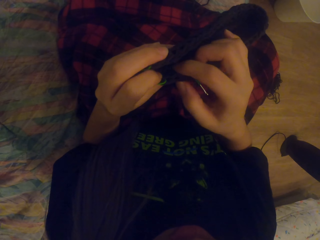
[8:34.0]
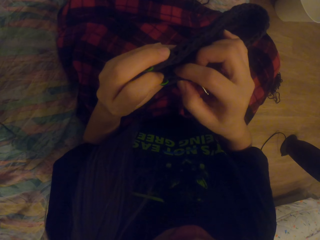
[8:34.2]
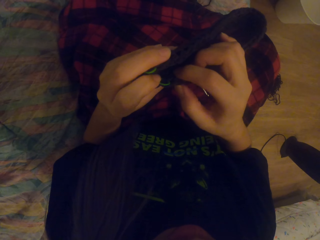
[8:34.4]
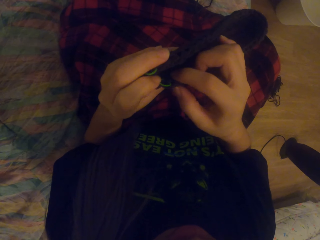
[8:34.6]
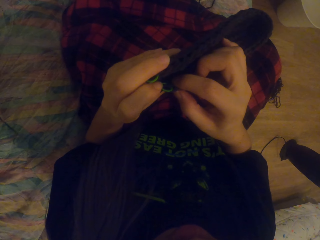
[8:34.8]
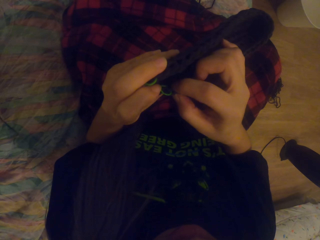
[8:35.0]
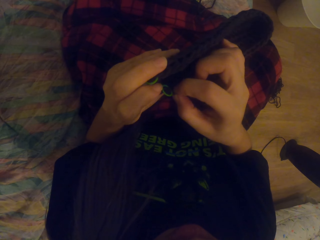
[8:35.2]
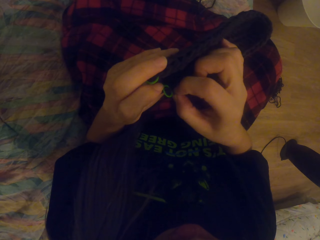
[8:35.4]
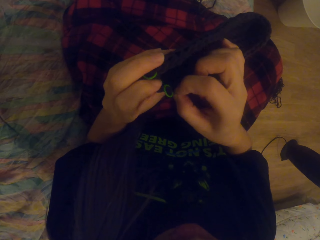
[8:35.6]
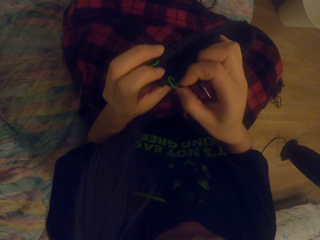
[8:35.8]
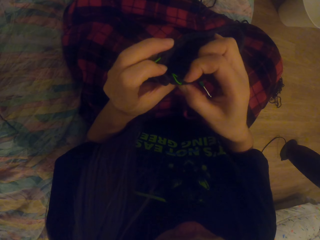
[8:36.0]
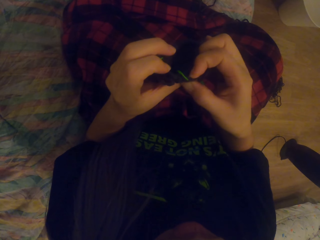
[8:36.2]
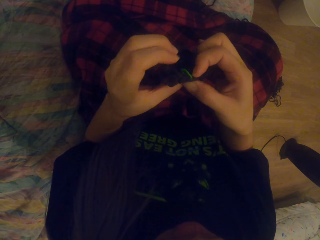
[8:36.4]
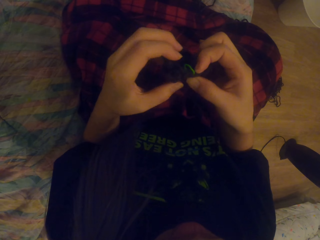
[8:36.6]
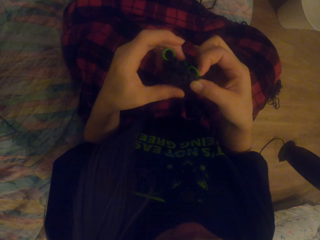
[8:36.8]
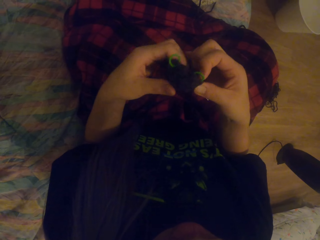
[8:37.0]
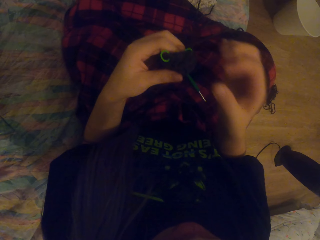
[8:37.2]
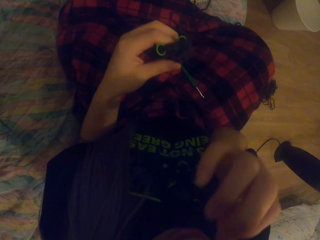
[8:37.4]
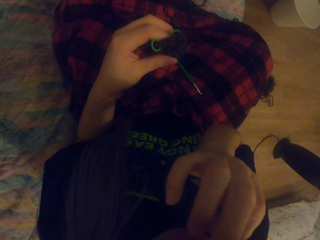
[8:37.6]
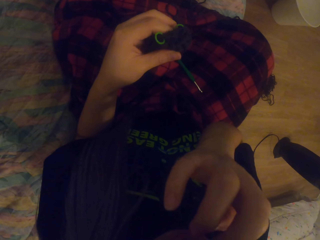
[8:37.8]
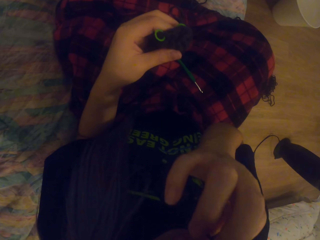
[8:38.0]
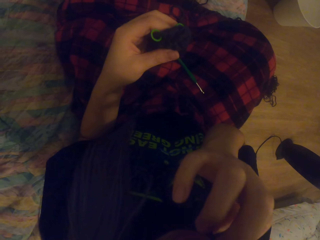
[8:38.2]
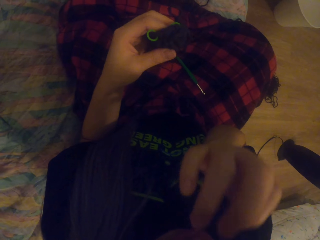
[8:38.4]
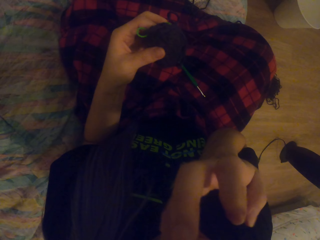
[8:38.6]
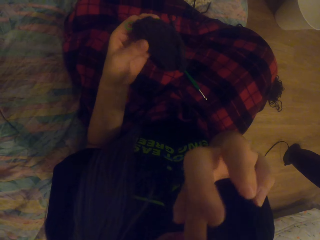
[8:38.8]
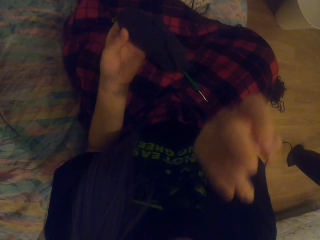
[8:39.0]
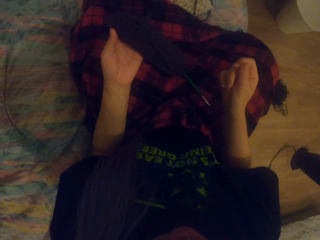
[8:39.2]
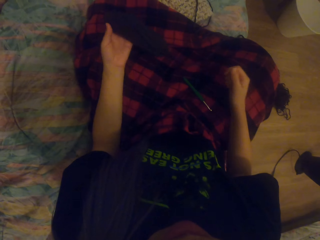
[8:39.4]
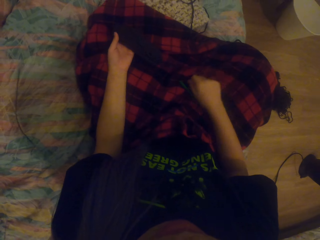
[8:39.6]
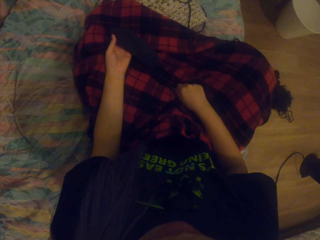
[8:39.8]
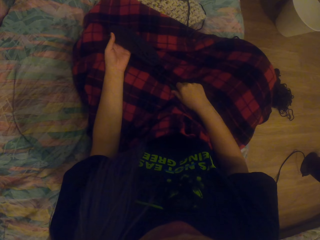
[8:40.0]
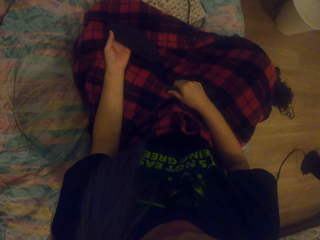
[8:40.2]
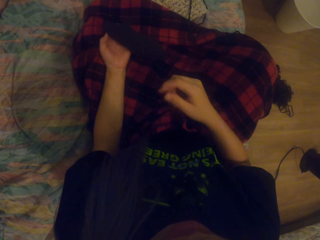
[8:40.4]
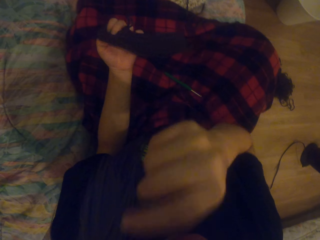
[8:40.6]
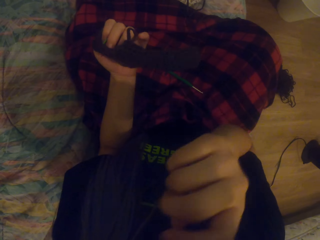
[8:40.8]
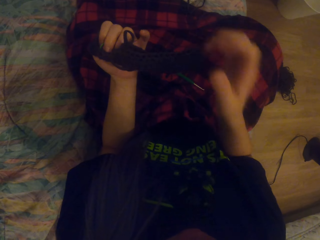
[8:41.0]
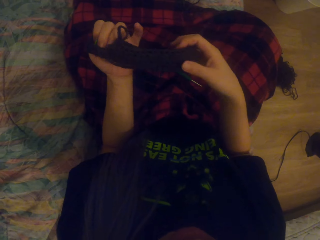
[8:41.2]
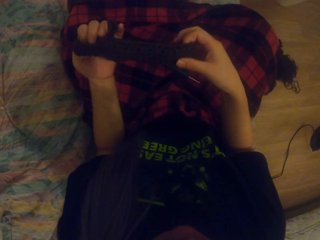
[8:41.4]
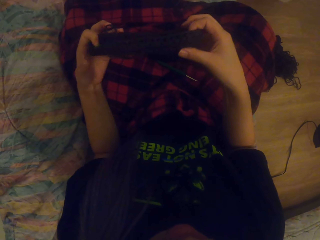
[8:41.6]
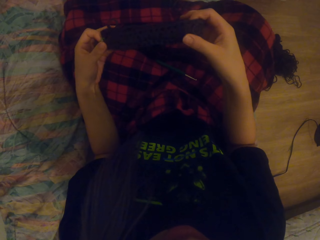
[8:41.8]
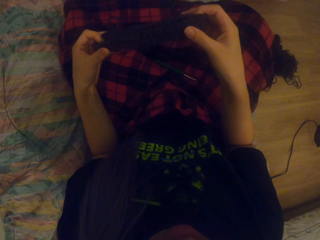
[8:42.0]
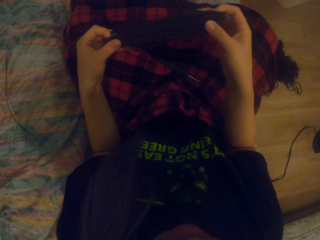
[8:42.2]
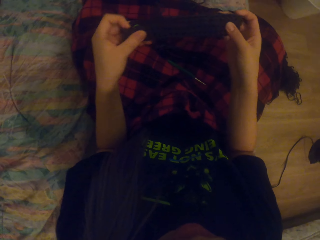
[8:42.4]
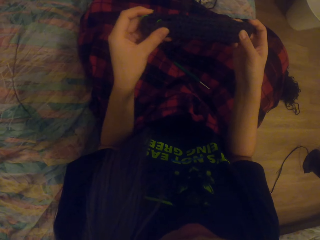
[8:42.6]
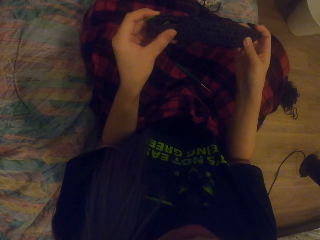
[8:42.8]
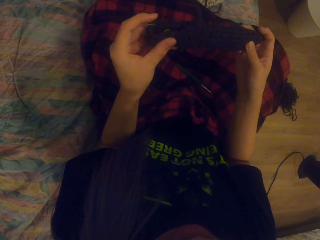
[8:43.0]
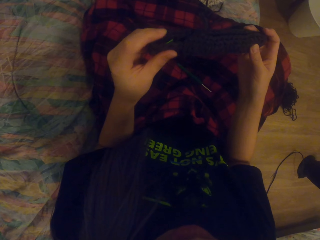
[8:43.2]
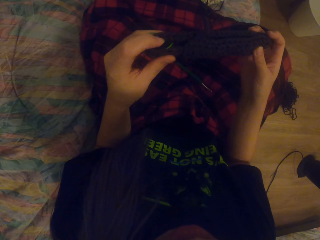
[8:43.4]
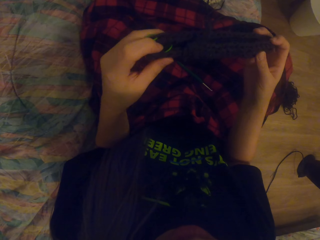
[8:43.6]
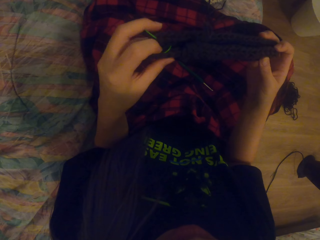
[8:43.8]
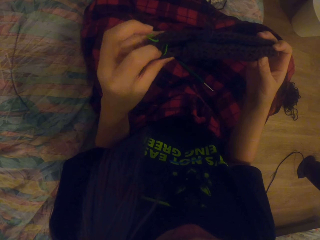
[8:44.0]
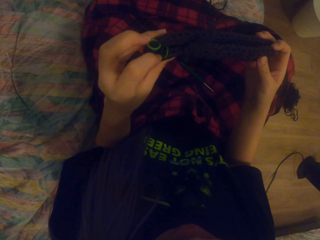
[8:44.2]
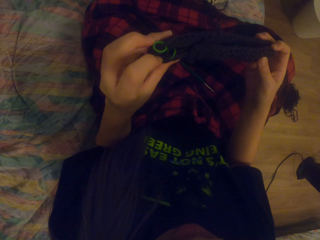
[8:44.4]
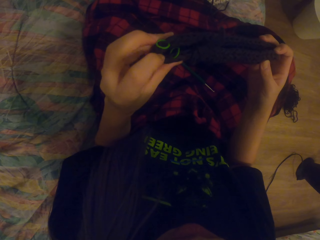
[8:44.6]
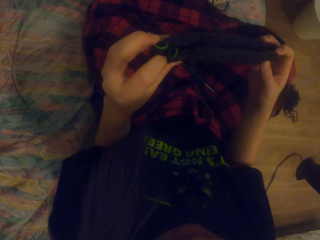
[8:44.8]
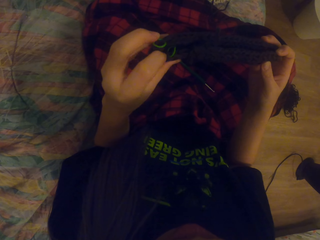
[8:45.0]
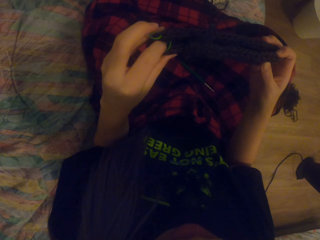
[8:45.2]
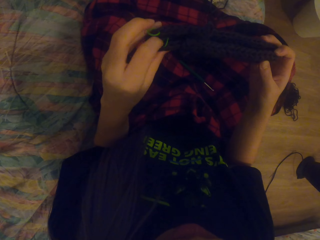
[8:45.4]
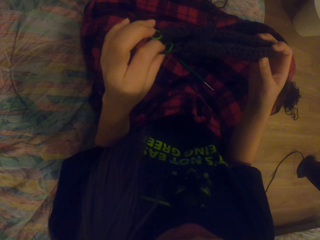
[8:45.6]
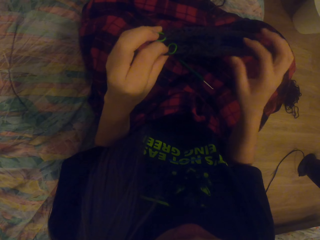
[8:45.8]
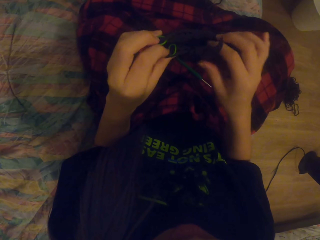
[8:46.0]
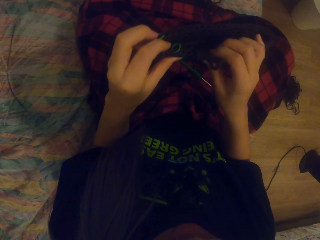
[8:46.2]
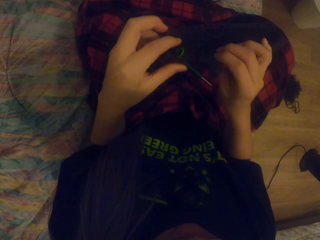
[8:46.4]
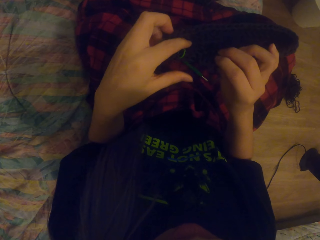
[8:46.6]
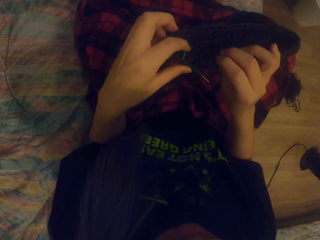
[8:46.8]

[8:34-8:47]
The camera wearer counts the stitches on the crochet. She touches her face. She looks at the crochet.

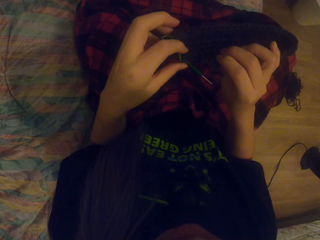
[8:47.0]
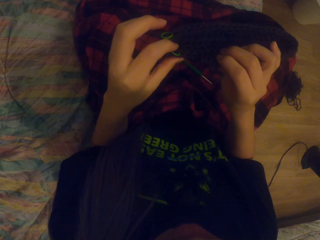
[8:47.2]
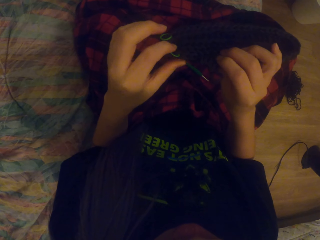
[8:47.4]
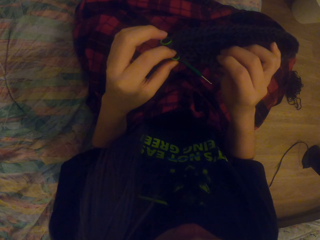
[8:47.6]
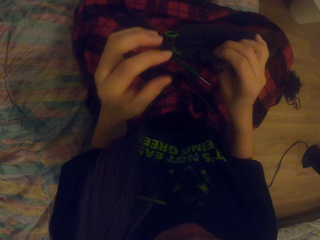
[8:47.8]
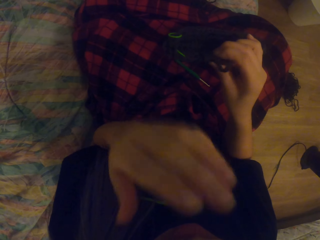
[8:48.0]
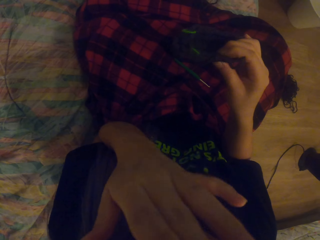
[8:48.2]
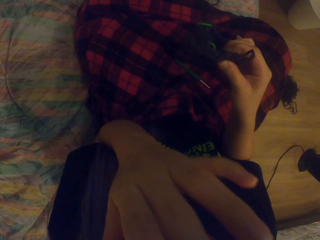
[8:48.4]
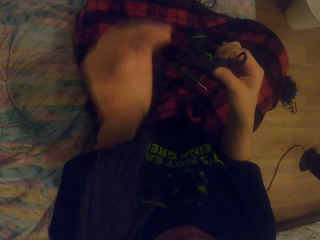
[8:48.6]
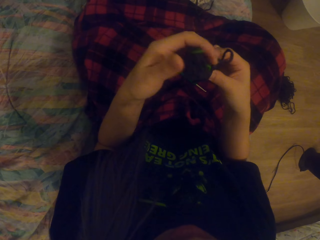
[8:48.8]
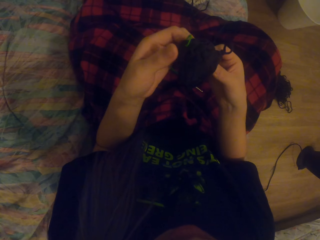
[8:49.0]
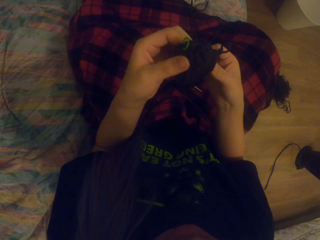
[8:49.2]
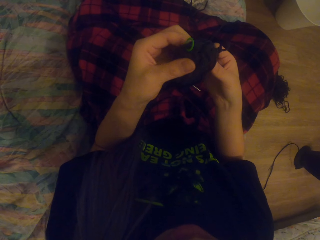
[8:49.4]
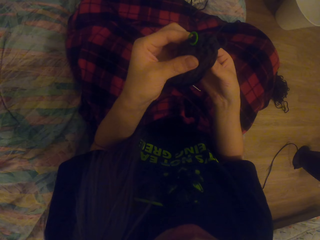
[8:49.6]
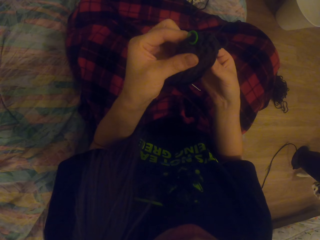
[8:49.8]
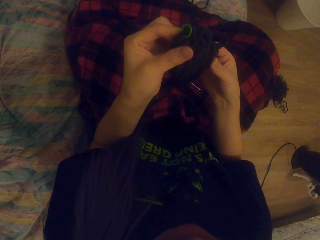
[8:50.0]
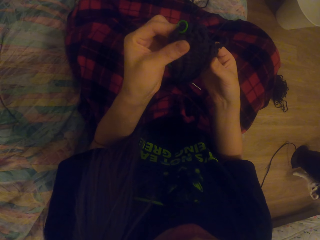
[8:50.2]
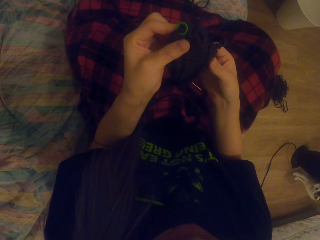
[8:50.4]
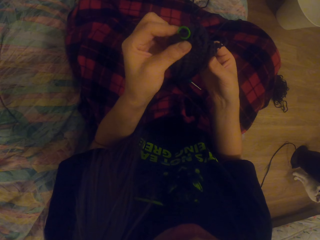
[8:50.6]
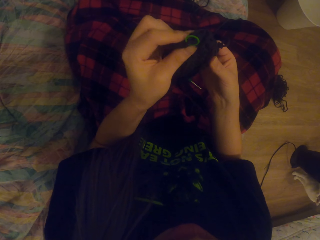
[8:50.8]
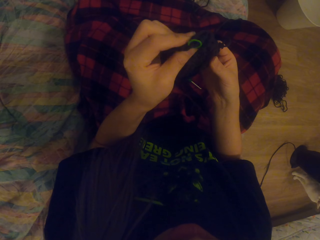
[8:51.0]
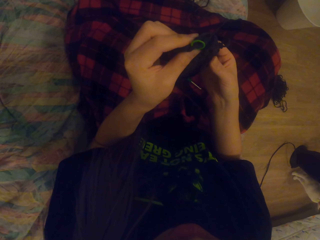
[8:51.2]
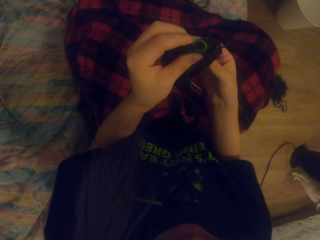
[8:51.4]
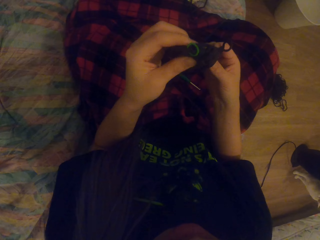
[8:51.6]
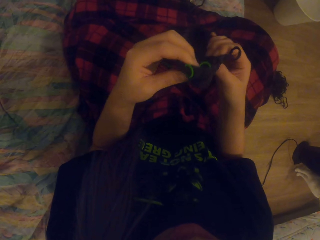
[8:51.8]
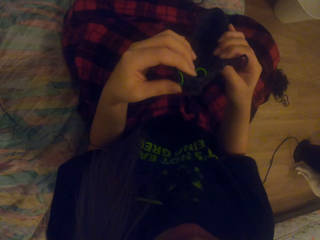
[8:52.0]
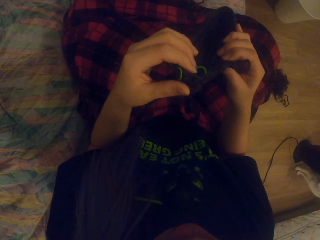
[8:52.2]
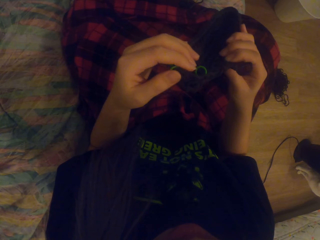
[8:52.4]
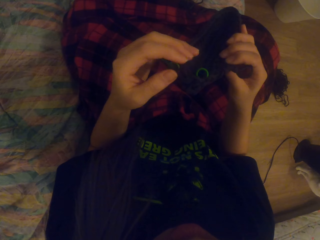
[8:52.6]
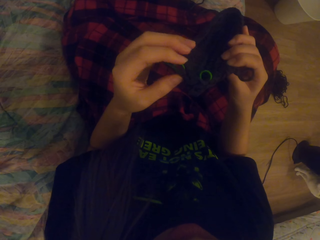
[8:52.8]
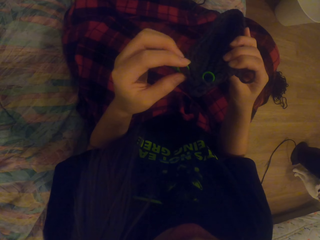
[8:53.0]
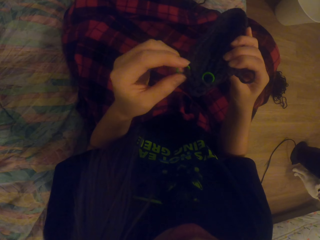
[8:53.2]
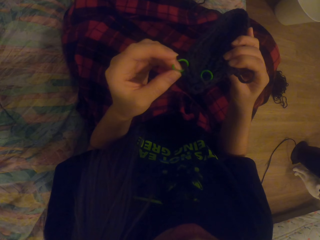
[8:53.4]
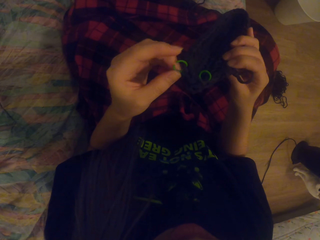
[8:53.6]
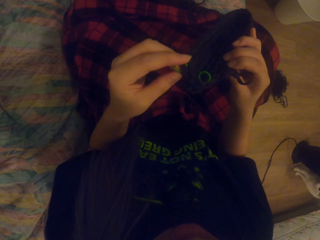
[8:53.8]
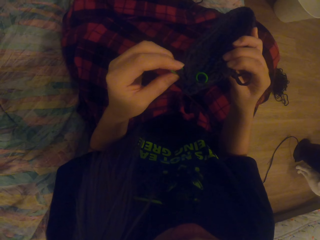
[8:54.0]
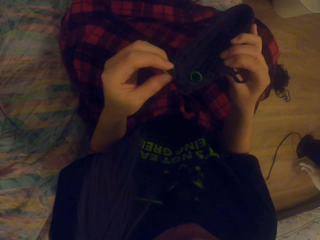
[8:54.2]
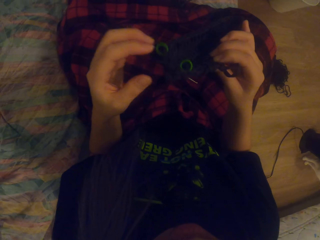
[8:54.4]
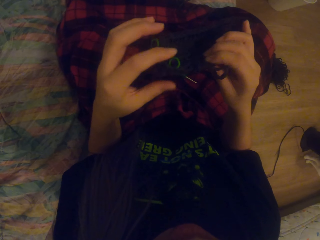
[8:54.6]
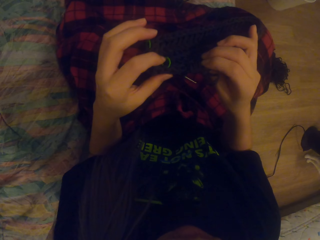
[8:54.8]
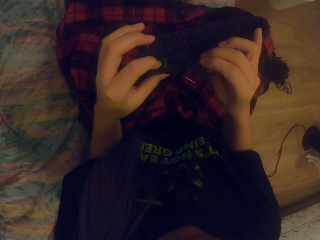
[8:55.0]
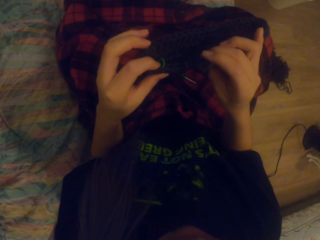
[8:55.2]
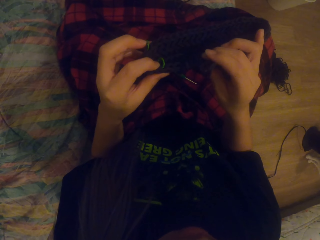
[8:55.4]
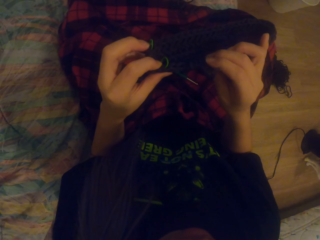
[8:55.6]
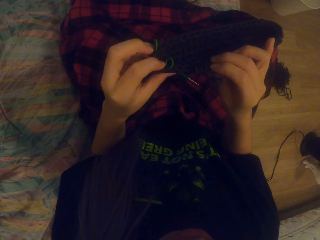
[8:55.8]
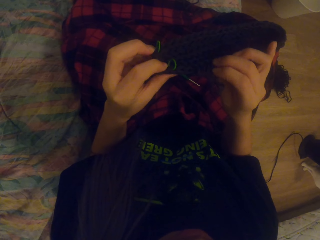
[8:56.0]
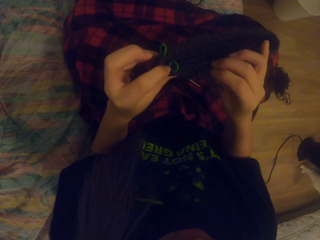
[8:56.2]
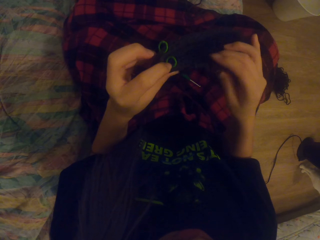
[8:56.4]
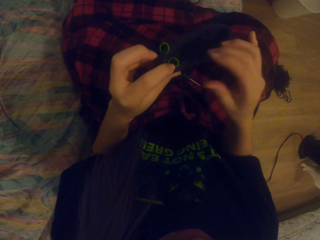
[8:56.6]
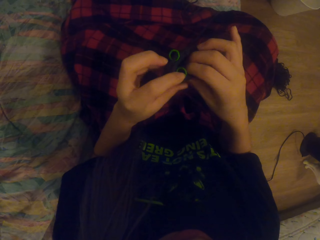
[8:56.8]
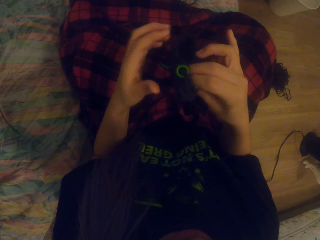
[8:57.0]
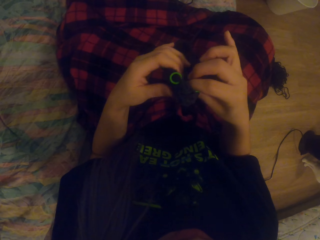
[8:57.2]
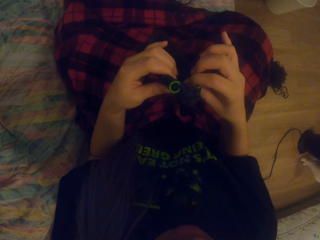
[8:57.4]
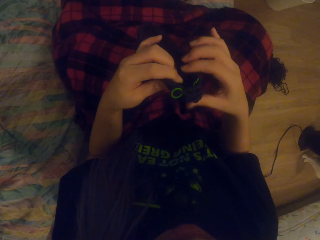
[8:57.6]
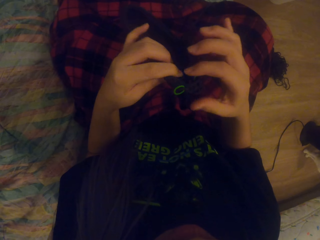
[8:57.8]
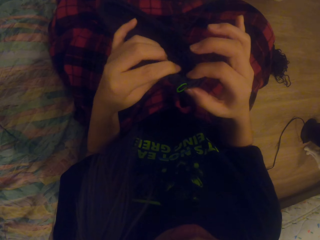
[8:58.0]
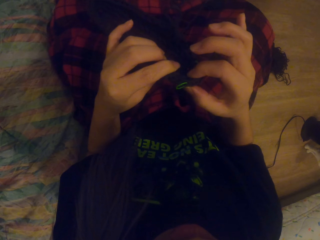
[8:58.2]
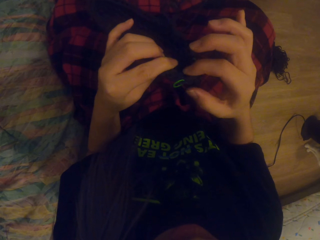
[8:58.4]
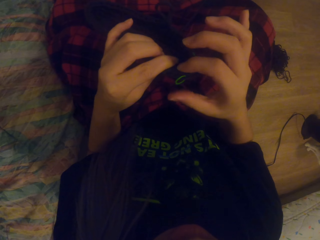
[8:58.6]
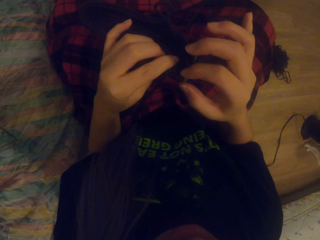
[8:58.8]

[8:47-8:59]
The camera wearer touches her face.
